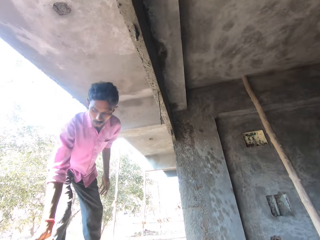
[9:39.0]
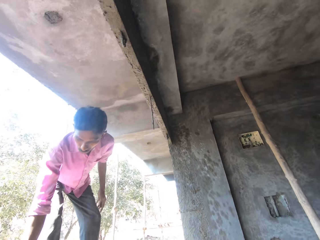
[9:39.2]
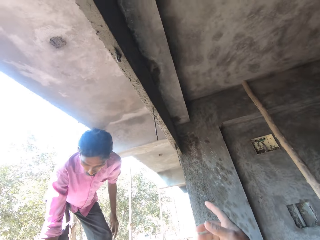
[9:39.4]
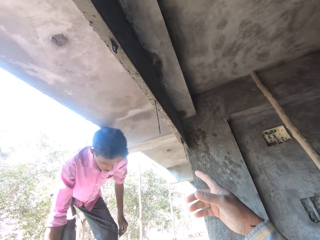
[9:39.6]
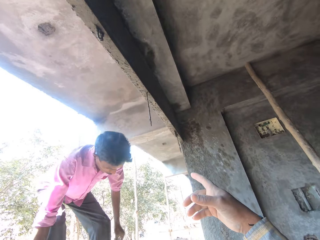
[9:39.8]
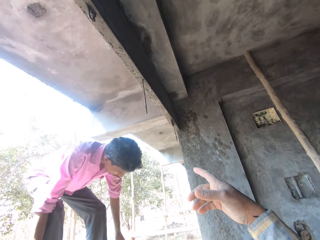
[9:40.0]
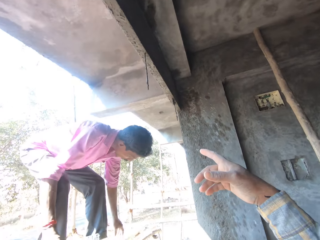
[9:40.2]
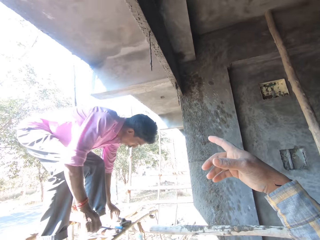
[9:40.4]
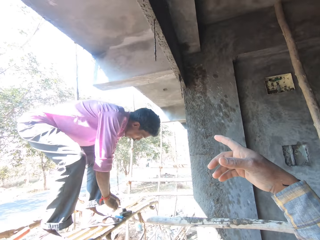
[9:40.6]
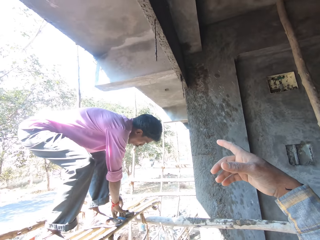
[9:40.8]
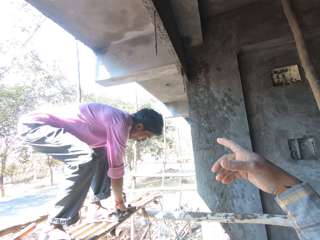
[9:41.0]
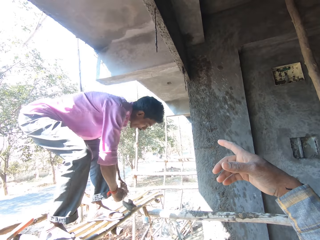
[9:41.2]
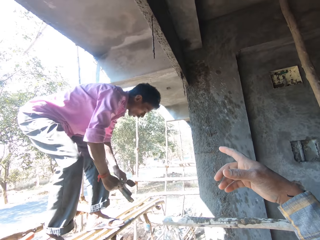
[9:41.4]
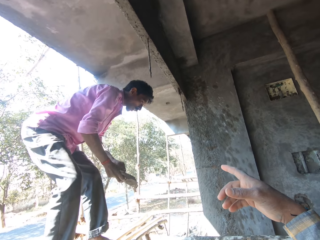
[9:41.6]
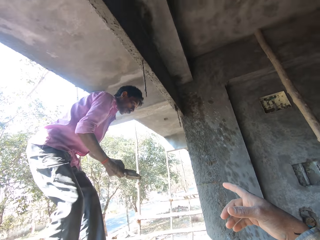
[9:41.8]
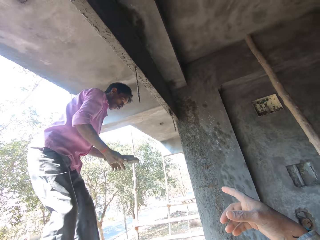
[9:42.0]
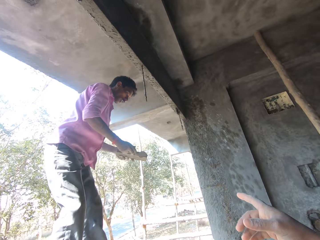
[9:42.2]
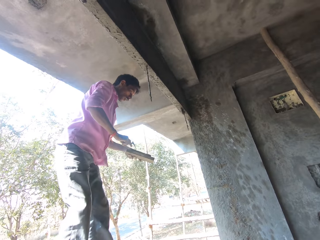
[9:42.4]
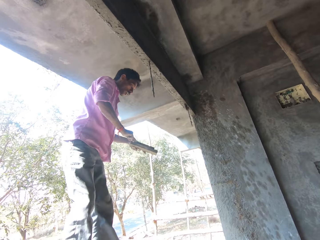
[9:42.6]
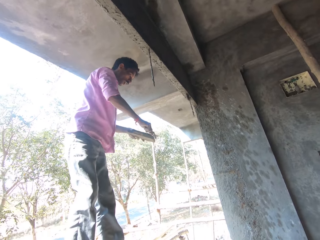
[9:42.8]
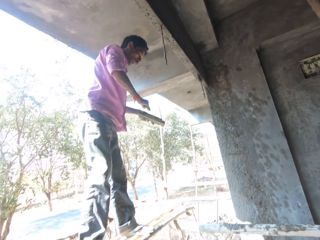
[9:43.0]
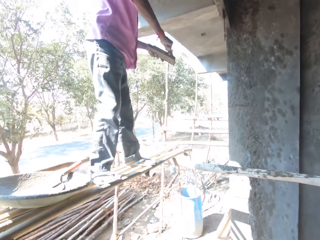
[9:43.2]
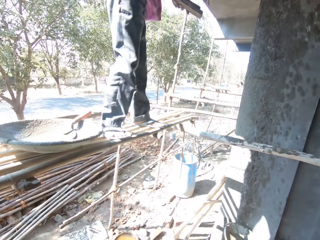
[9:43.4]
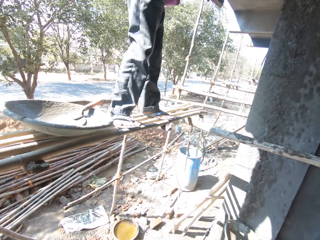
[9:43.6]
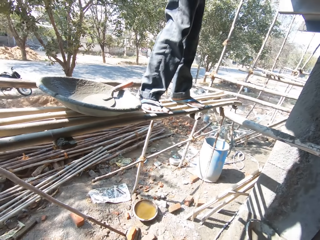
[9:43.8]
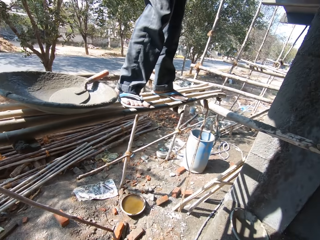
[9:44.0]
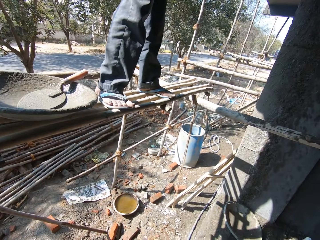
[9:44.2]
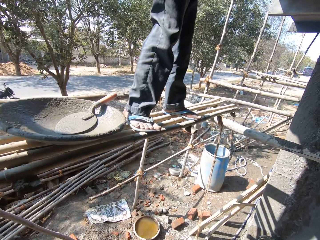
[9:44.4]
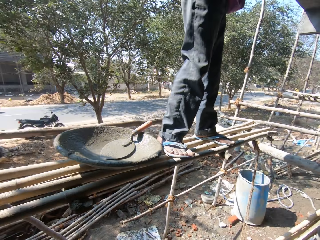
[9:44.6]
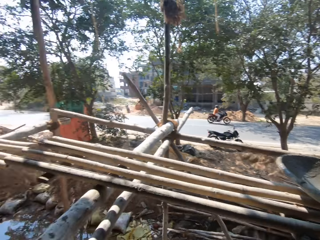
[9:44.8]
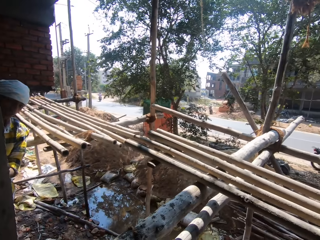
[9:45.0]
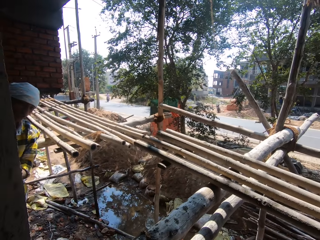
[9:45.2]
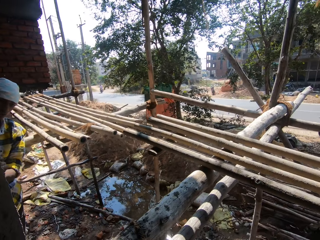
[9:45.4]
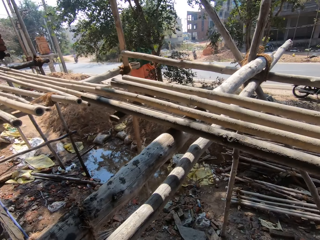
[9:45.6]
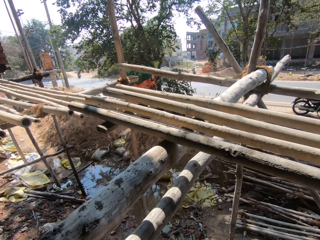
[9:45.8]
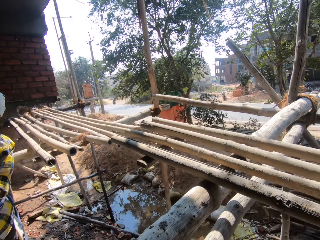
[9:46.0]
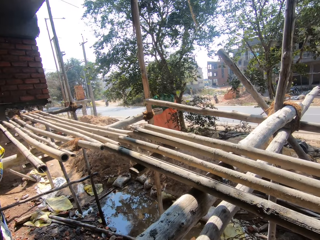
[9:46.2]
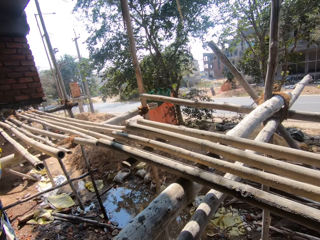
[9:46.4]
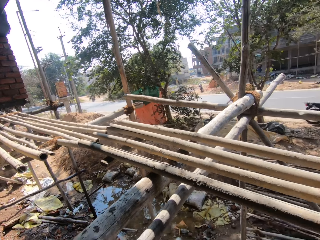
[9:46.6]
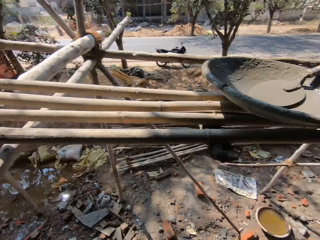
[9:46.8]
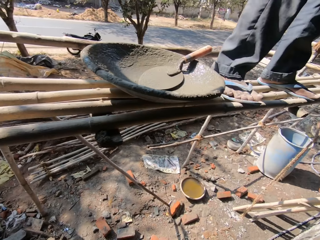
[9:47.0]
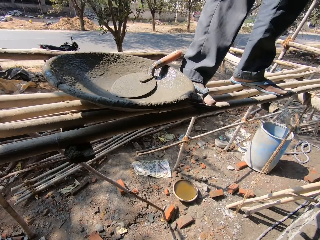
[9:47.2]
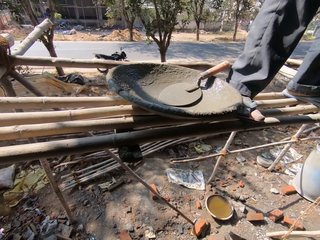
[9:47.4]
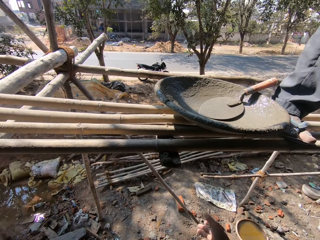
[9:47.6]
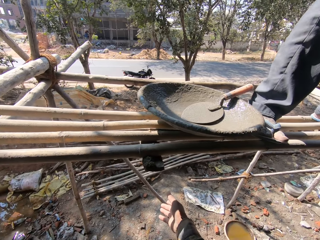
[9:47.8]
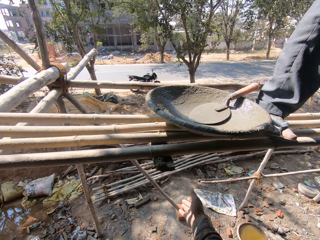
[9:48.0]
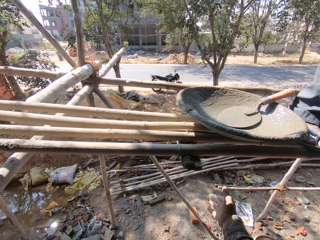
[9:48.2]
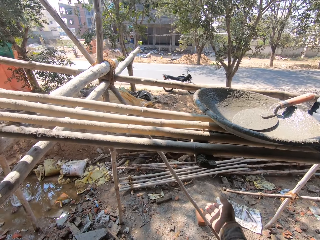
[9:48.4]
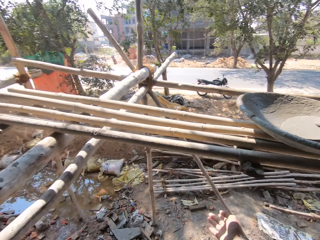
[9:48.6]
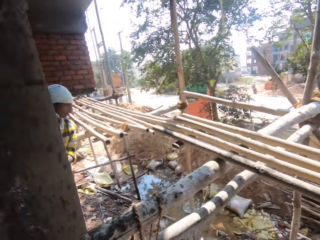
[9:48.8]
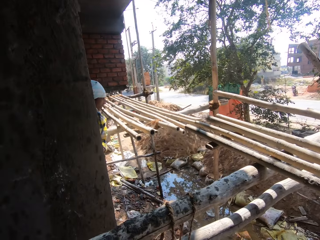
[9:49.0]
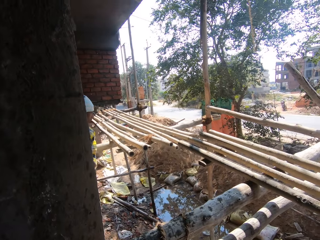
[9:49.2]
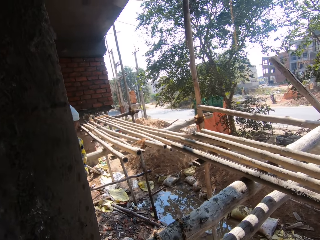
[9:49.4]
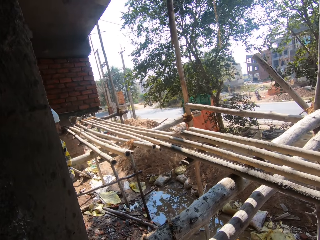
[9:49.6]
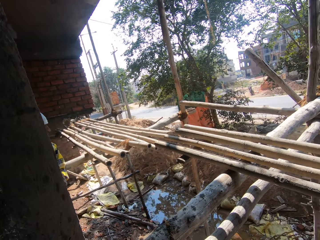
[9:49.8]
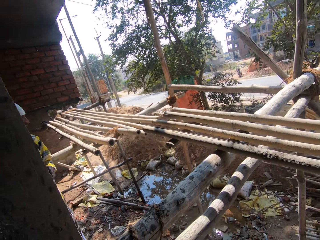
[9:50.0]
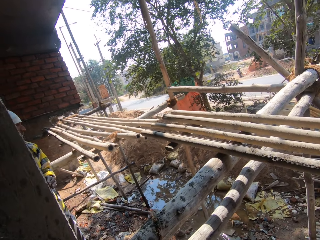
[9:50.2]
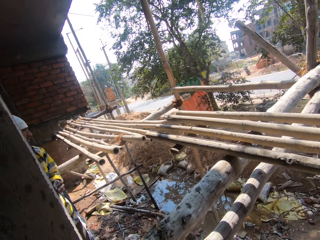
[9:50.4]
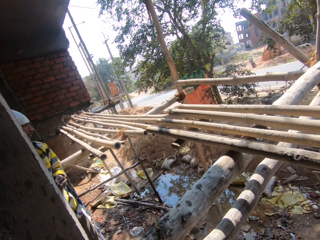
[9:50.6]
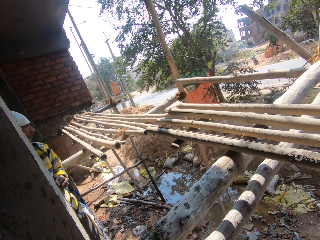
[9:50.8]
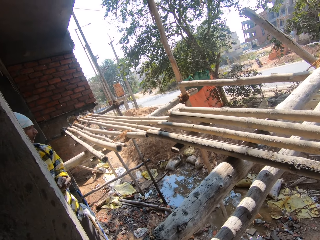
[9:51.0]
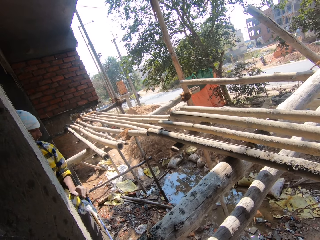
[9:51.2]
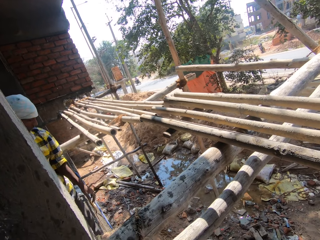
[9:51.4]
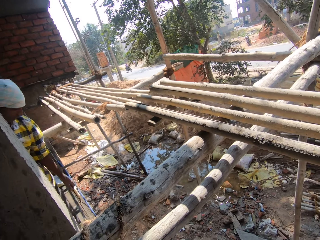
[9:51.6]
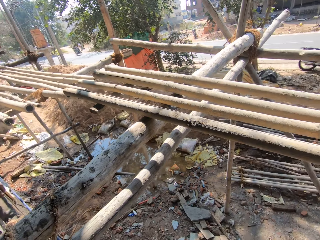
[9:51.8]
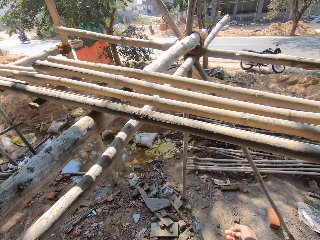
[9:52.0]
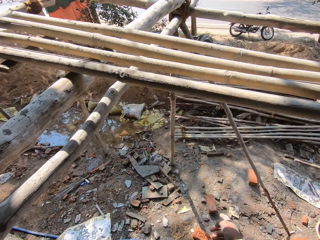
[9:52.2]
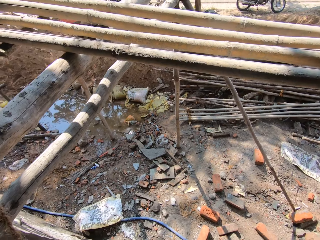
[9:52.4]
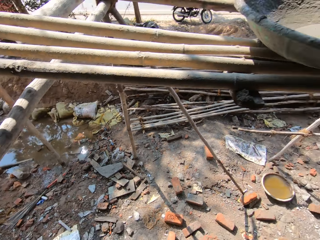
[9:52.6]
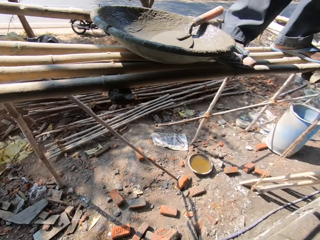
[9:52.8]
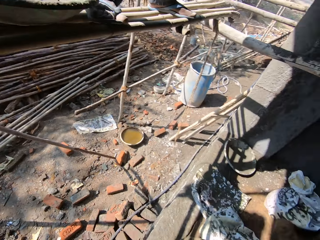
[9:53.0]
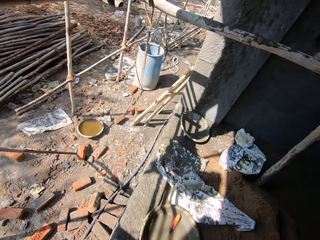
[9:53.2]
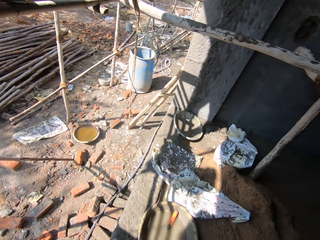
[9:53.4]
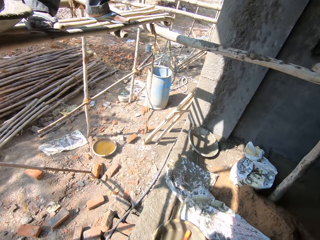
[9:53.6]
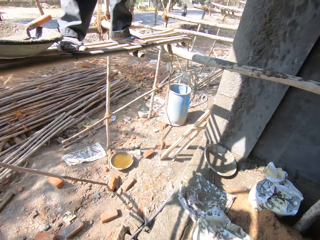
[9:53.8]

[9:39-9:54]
A man holds a basin or tray with his right hand. The man puts the basin down. The camera wearer points at the wall. The man picks up the trowel and takes a wooden float. The man removes the dust from the trowel and scrubs the wooden float. The camera wearer moves the hand from the wood. They sign. They stare at the building site. Another person moves the hand.

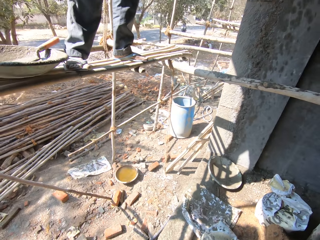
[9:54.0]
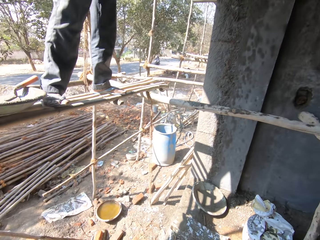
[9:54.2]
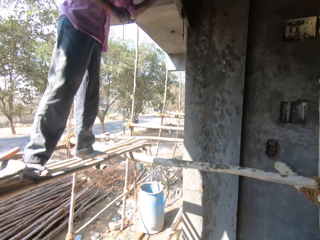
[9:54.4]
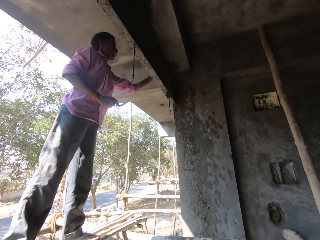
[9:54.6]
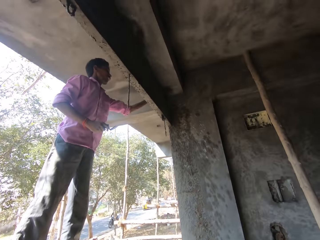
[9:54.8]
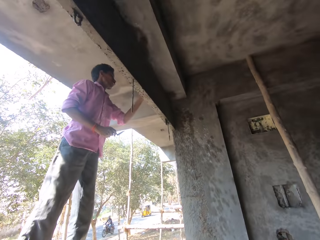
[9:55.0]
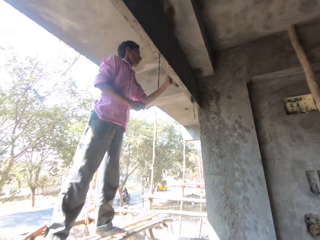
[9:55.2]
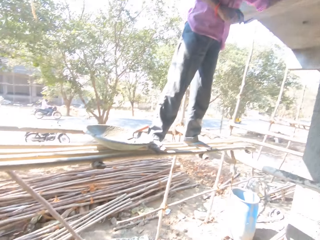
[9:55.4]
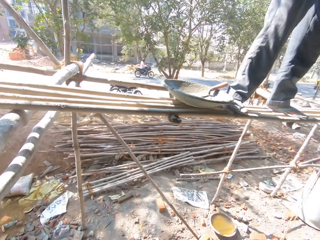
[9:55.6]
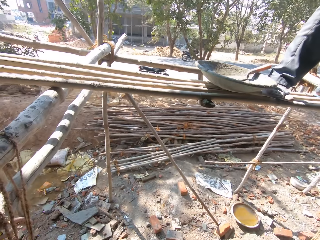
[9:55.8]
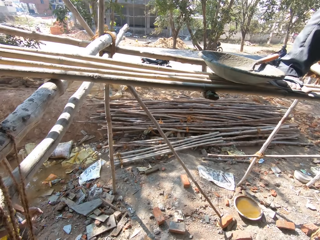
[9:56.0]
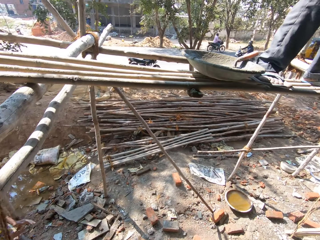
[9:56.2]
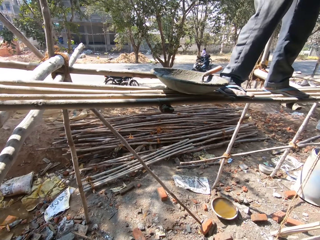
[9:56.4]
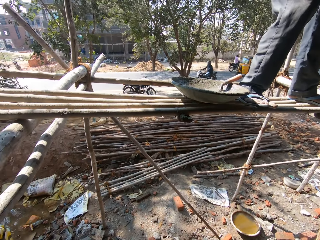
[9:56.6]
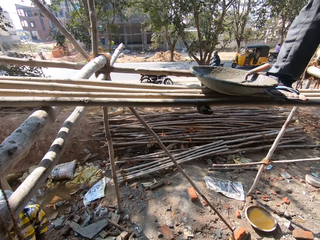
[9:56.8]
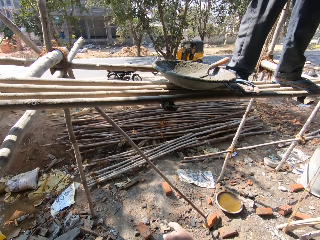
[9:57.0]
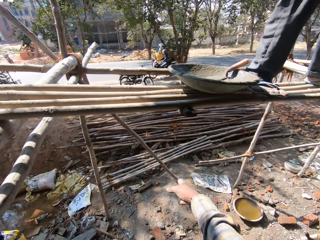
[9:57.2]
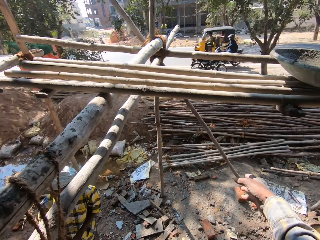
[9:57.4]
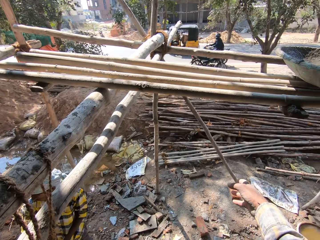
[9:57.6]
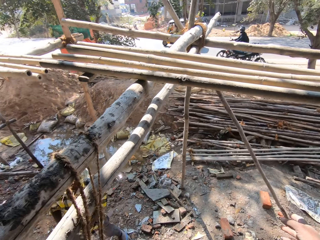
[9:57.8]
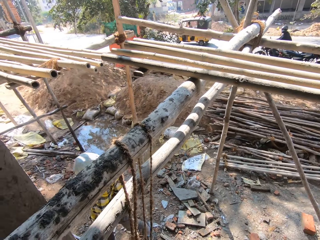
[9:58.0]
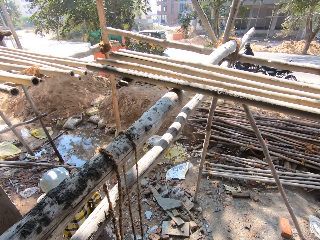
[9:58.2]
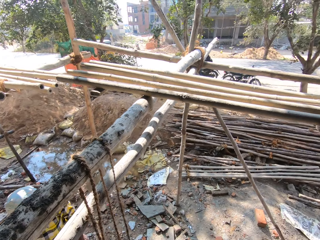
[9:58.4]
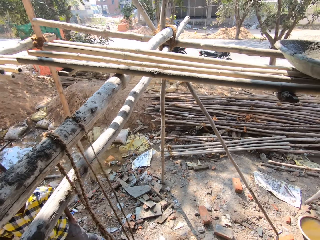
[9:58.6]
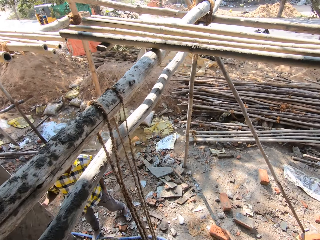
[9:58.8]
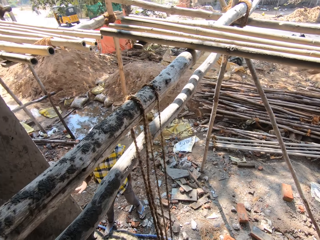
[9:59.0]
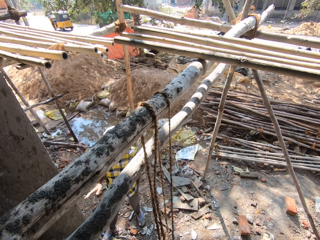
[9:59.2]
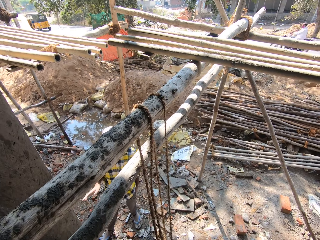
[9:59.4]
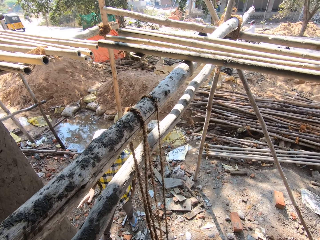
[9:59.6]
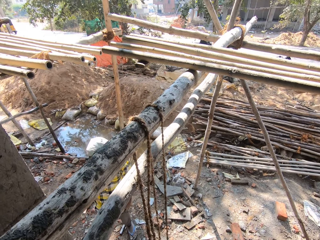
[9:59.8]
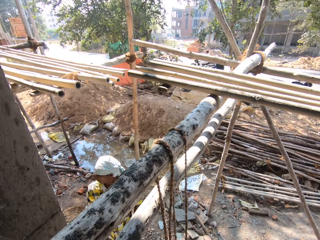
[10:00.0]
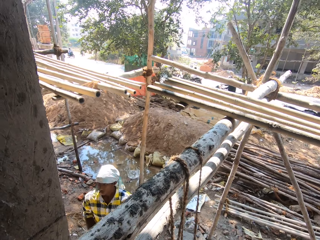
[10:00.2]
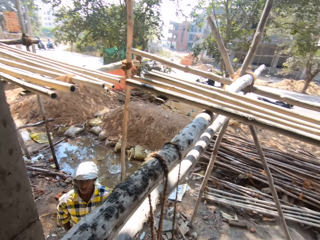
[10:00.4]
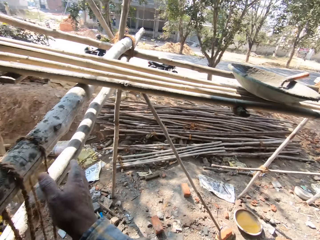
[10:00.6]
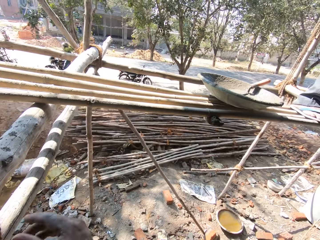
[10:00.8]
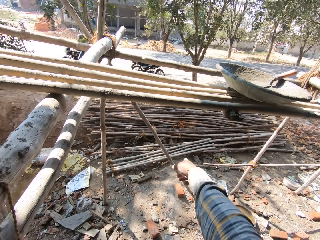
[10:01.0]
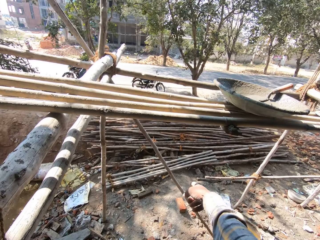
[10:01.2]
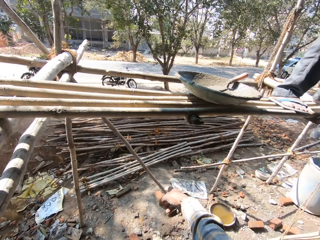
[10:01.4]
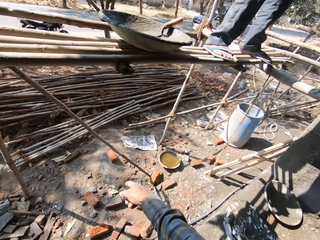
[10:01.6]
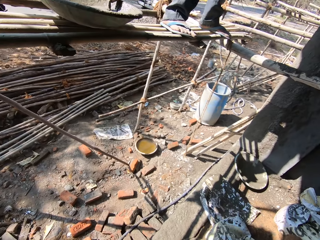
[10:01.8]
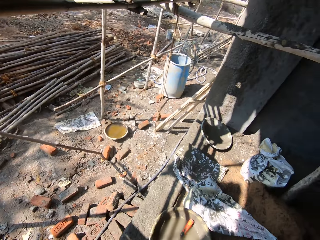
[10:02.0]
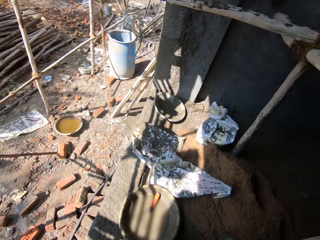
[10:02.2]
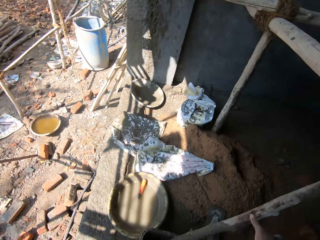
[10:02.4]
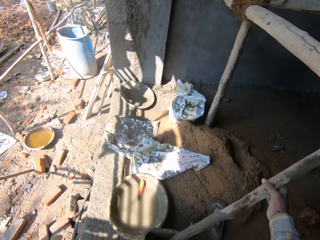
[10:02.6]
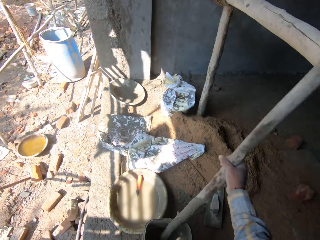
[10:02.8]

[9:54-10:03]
A man plasters the wall. The man smoothens the wall. The camera wearer moves the hand to the wood. They sign. They point a finger.
